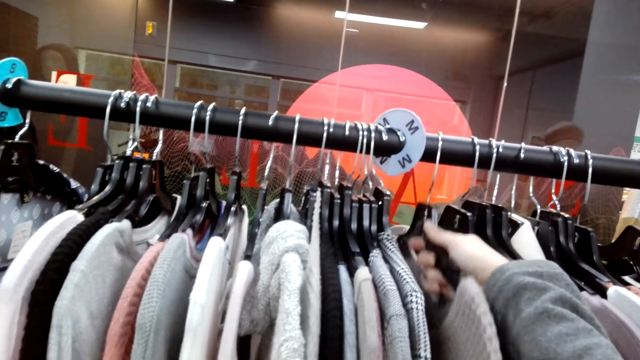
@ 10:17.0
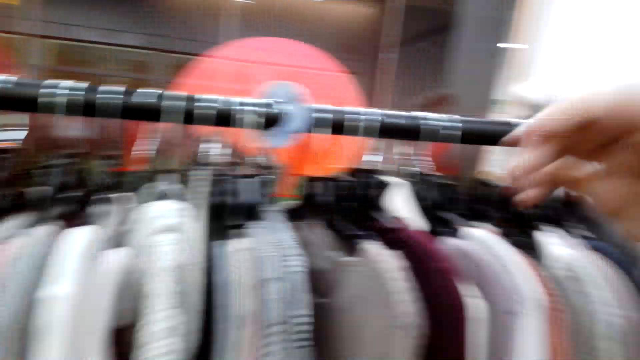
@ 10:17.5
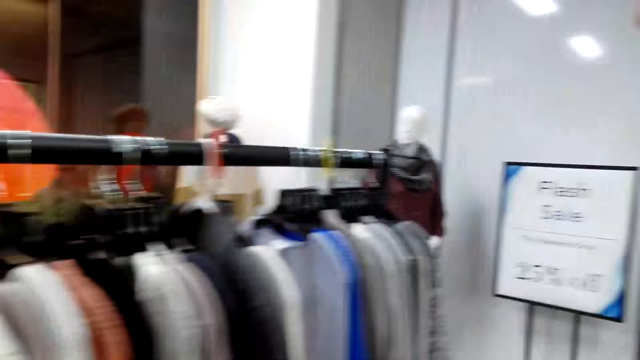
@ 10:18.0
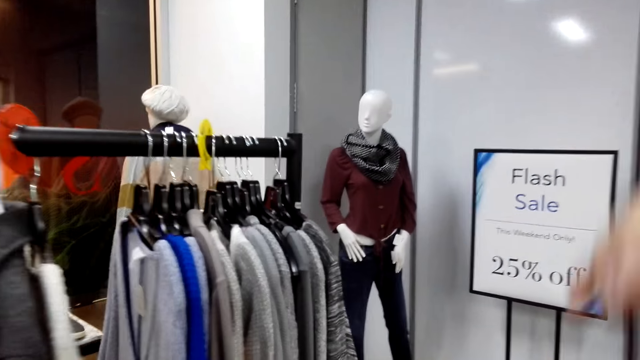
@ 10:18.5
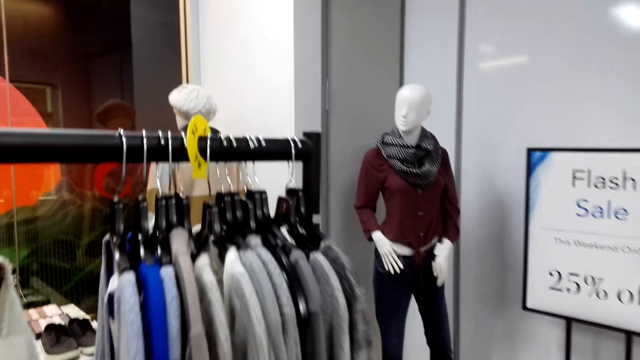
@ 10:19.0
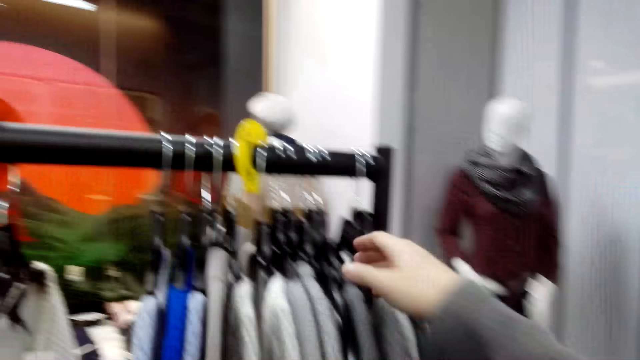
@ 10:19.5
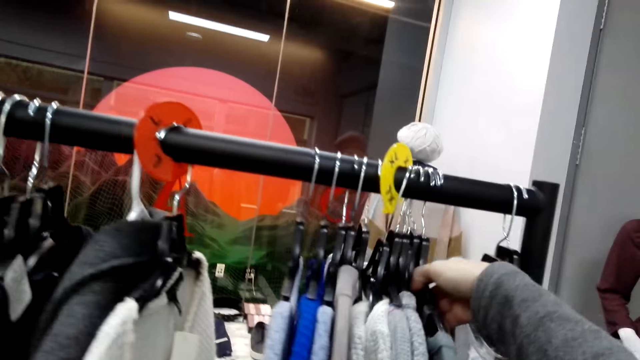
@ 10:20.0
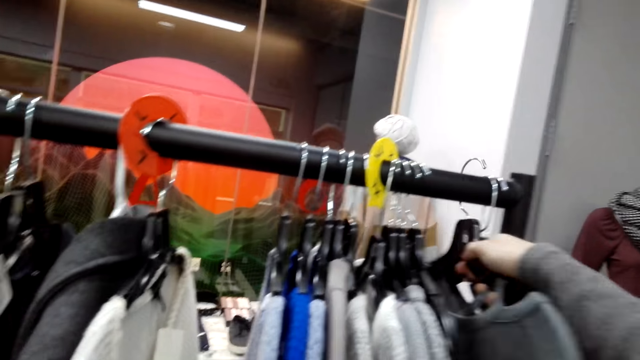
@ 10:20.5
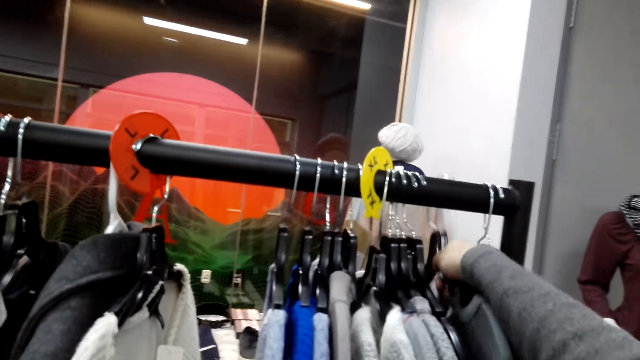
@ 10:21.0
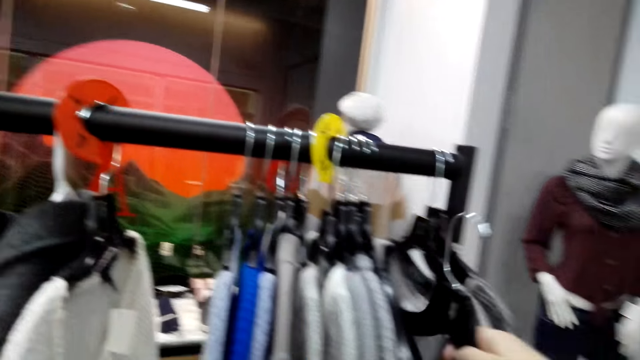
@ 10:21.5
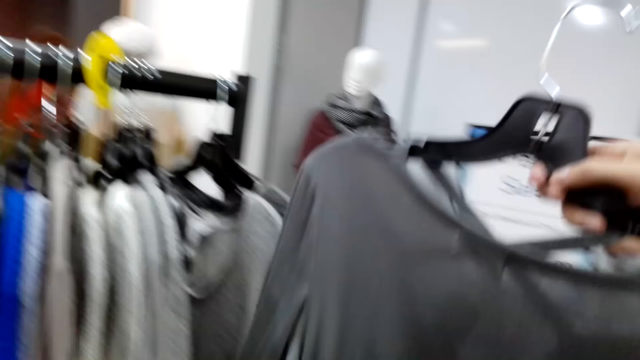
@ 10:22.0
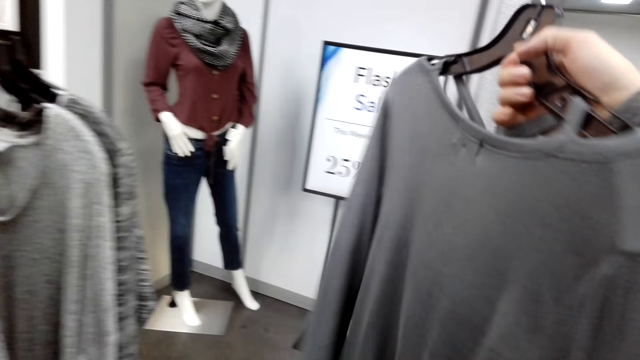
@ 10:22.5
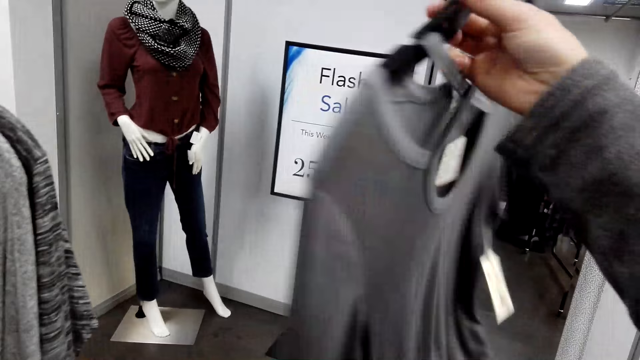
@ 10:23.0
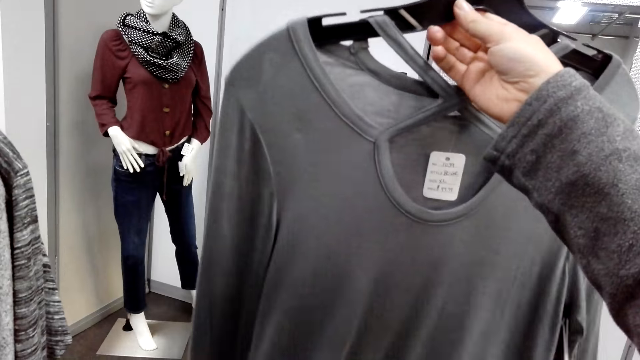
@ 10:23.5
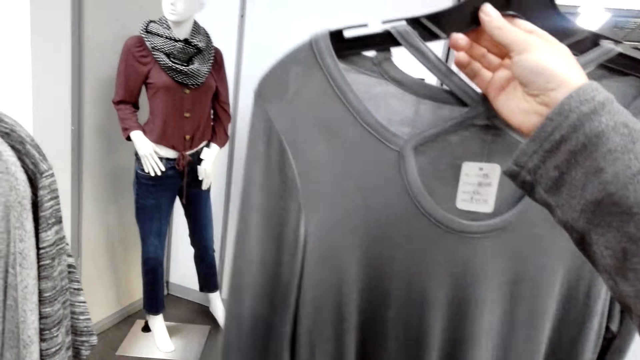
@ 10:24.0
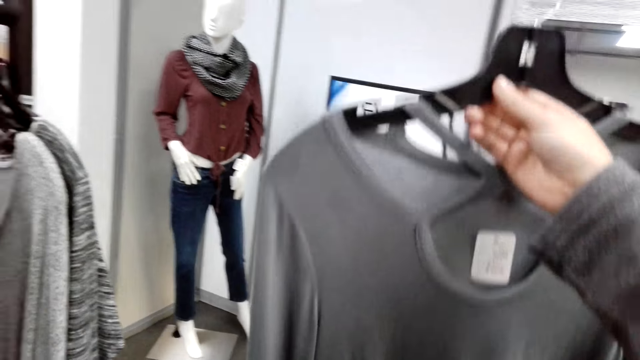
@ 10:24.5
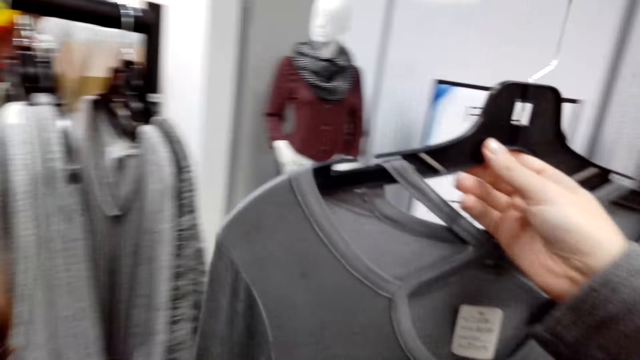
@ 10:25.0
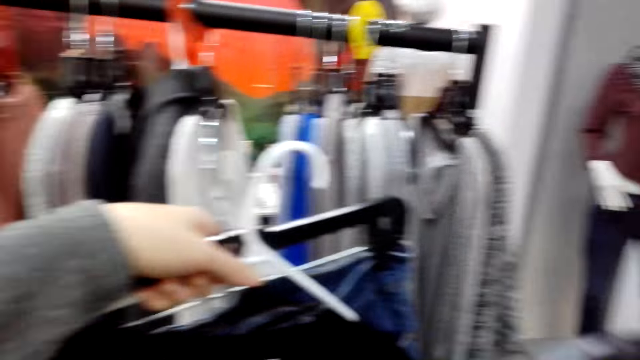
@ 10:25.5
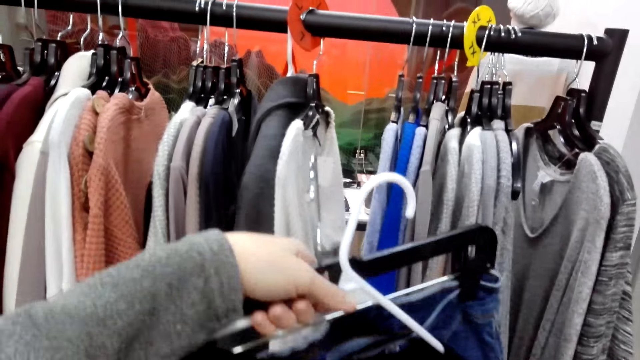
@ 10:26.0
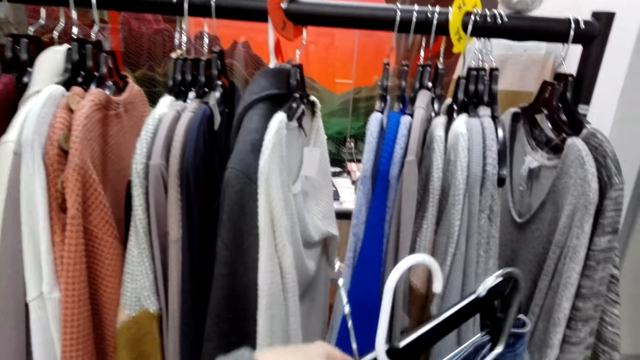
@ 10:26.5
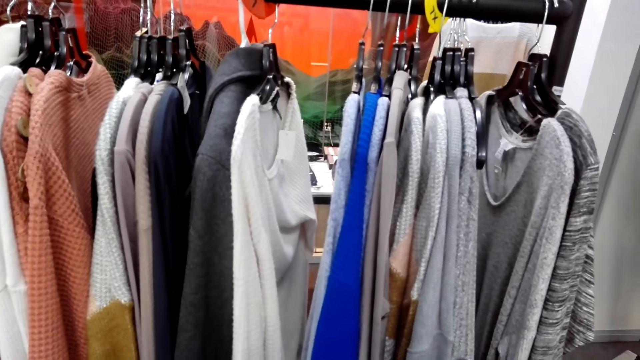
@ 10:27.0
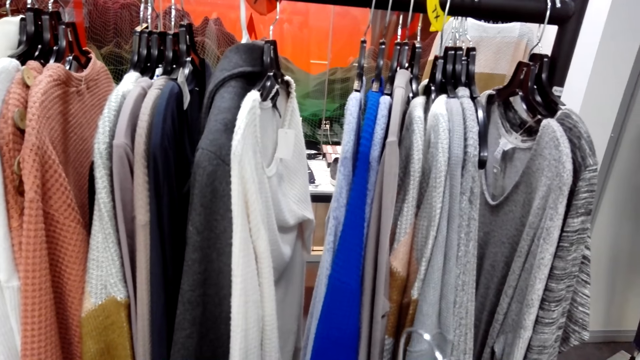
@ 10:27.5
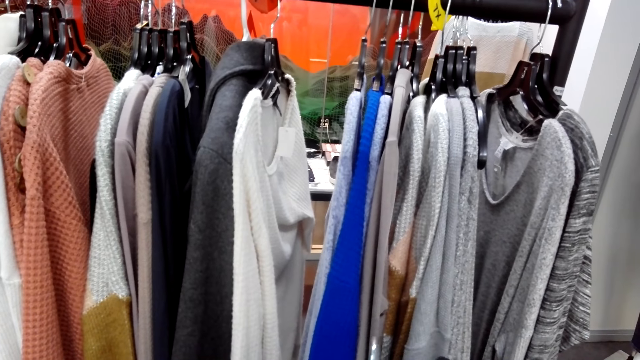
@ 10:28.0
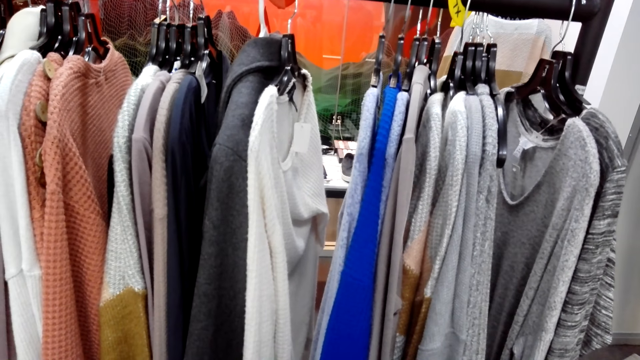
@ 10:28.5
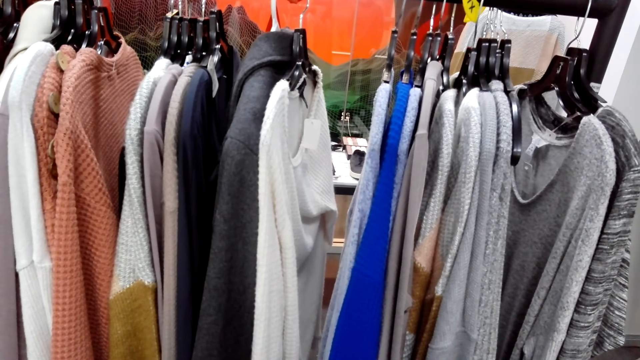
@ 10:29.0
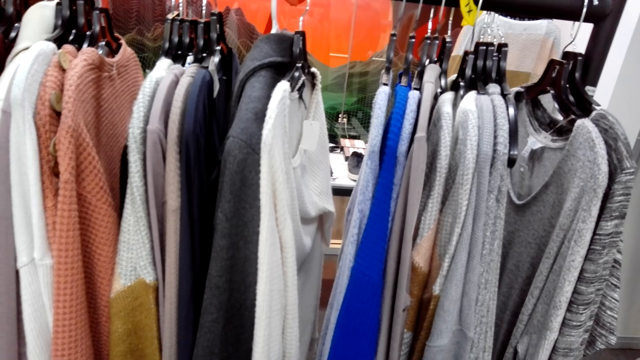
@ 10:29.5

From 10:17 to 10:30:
The camera wearer hangs the top or cloth on the hanger with her right hand. She pushes tops aside with her right hand. She picks the top from the hanger with her right hand. She looks at the cloth. She holds the top with her left hand.

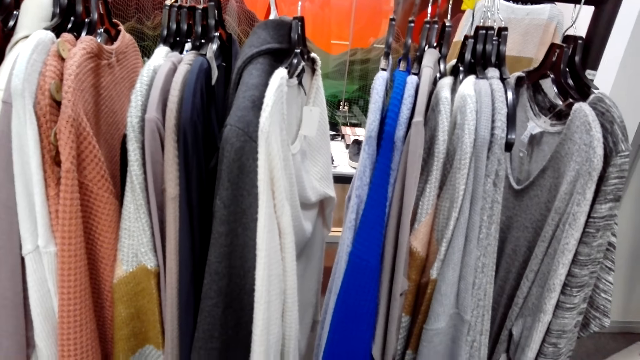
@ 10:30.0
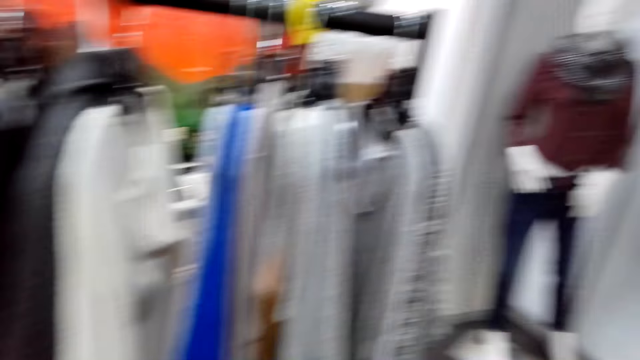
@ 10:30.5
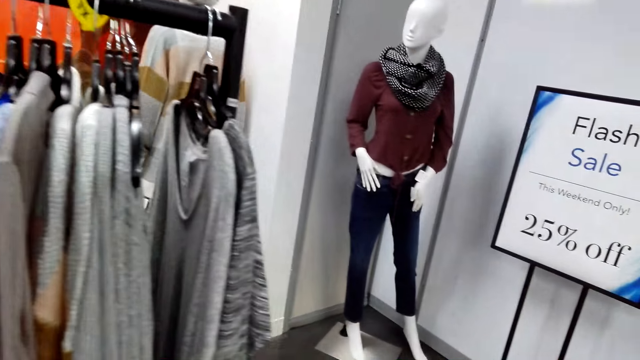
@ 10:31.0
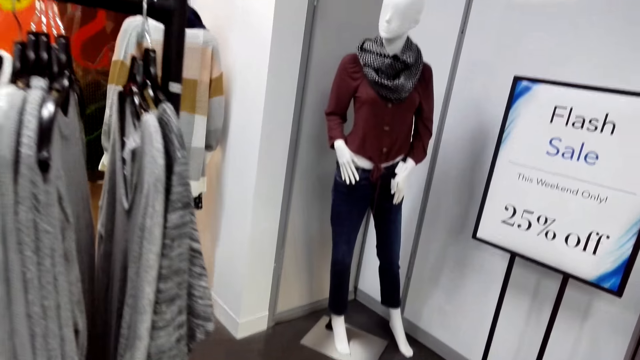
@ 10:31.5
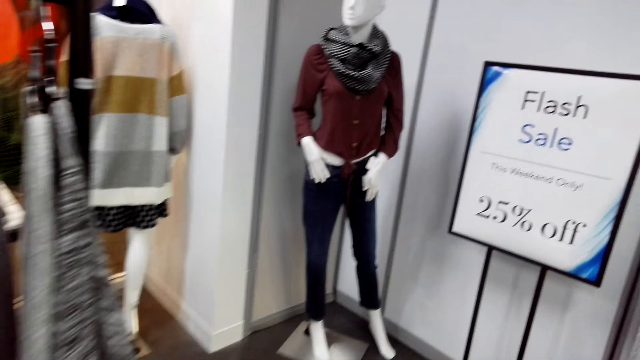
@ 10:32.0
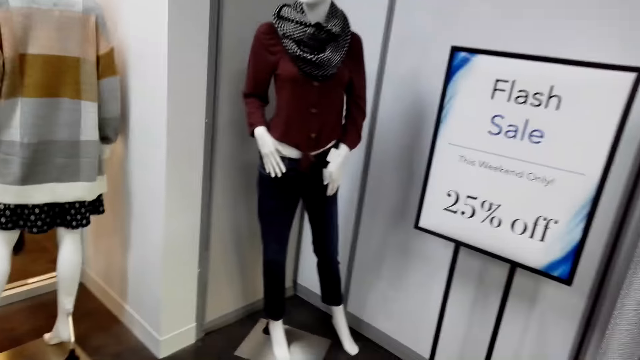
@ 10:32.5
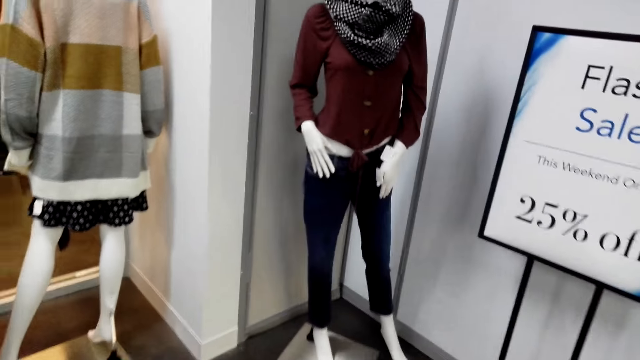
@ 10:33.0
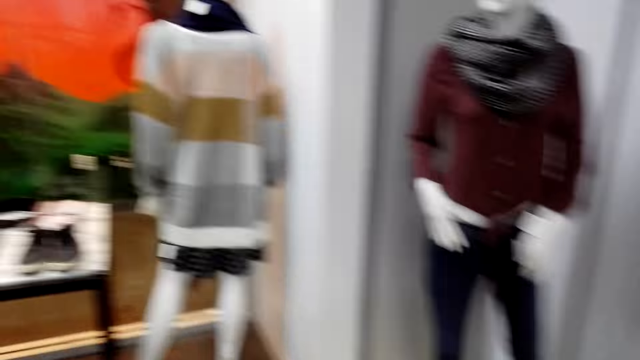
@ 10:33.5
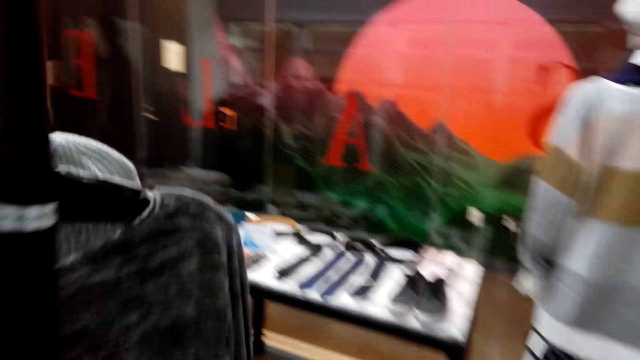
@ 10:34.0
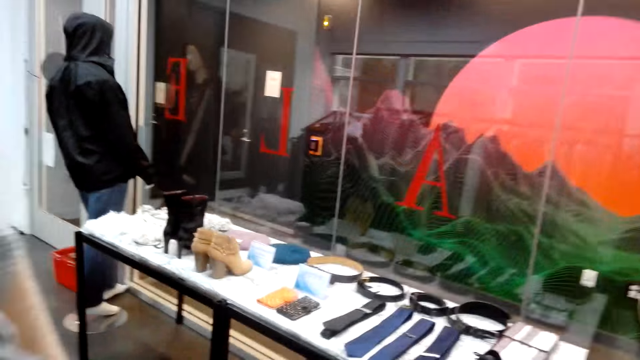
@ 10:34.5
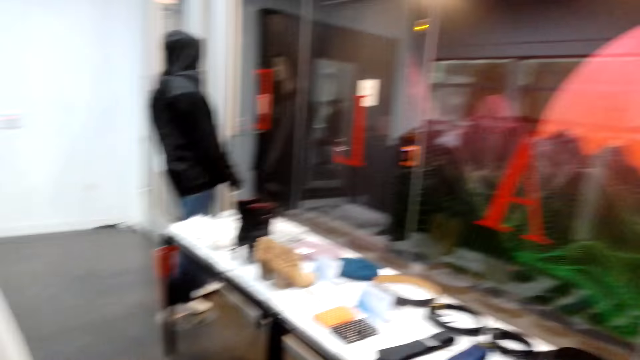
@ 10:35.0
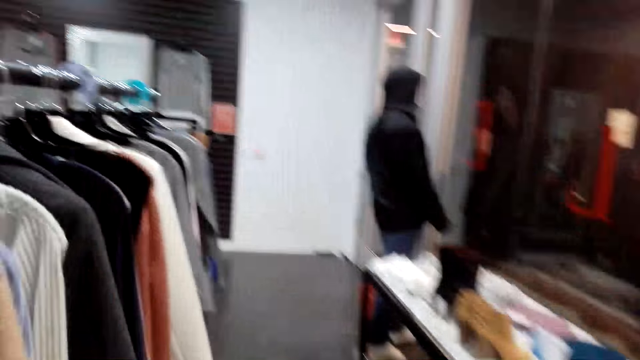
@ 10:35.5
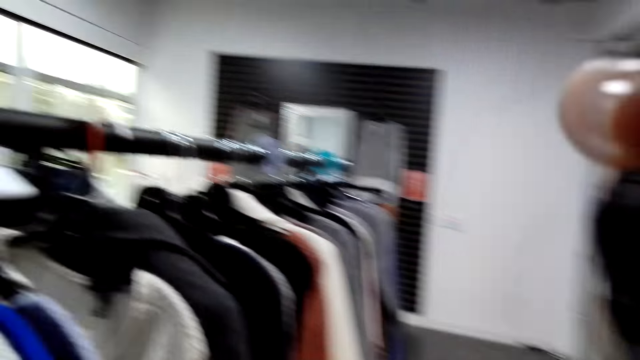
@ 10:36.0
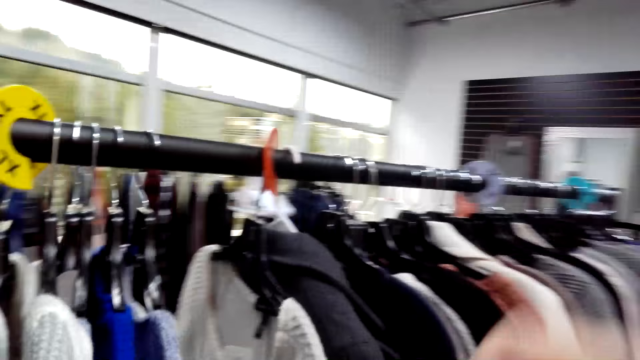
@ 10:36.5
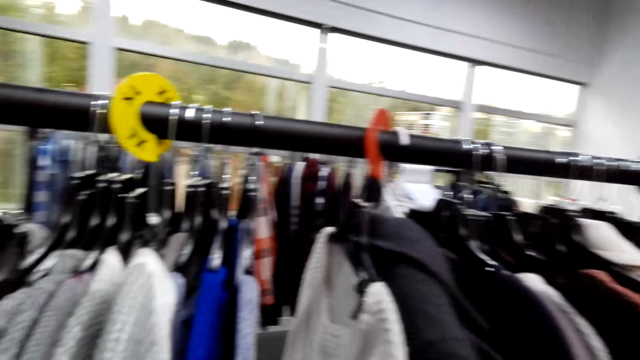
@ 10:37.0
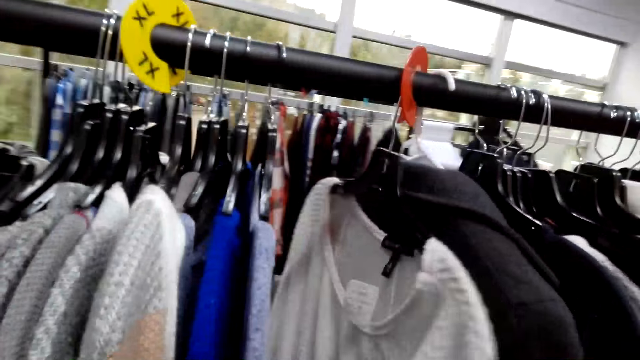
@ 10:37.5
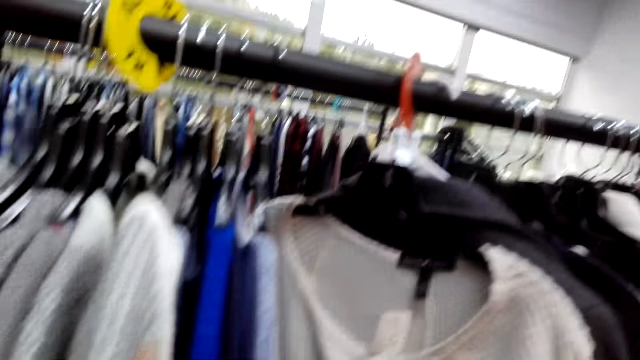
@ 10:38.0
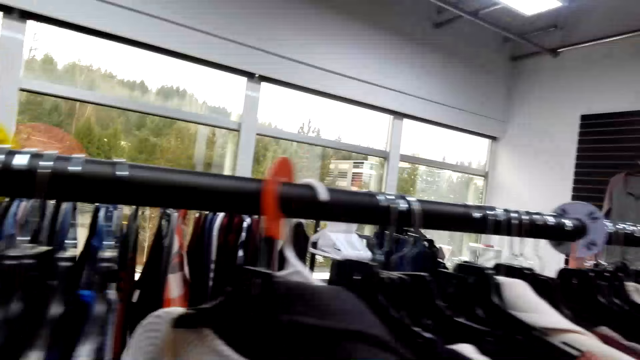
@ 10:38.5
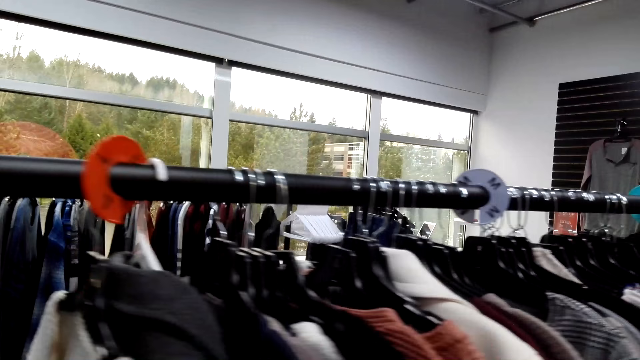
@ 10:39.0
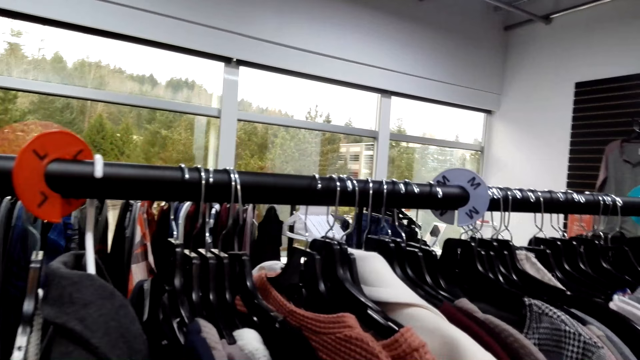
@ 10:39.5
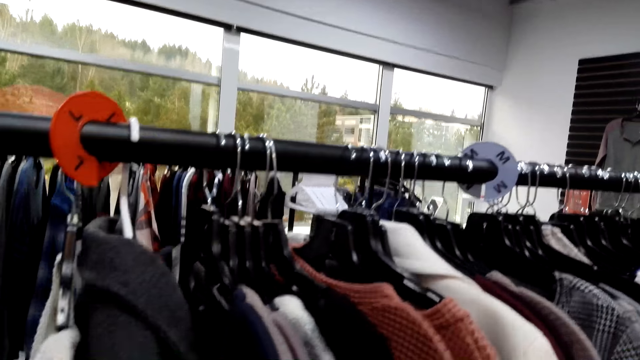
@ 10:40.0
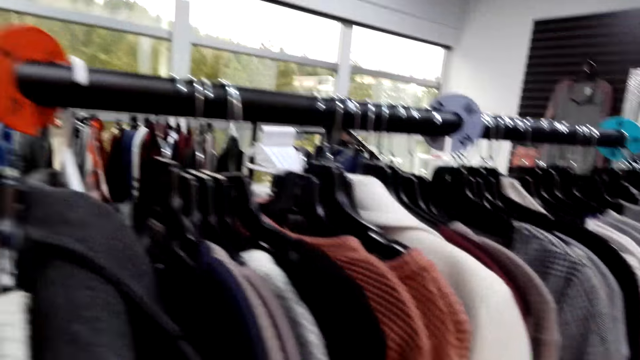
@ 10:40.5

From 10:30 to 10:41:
The camera wearer looks around. They walk towards the counter. They touch the cloths. They push the tops aside with the right hand.
